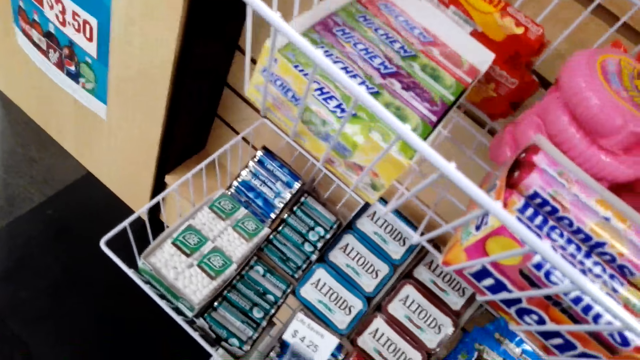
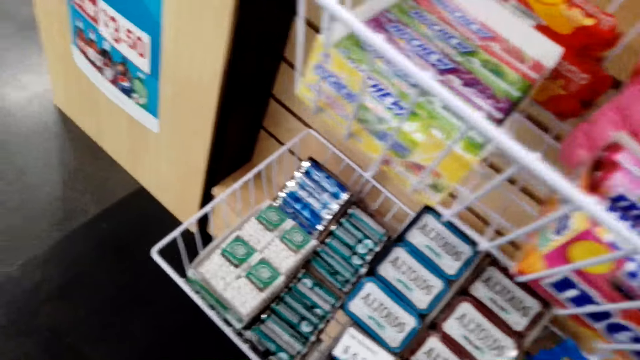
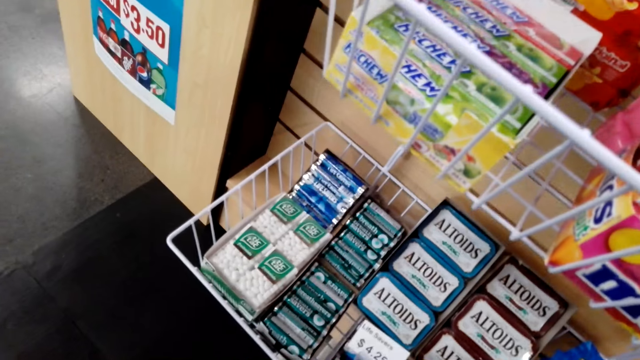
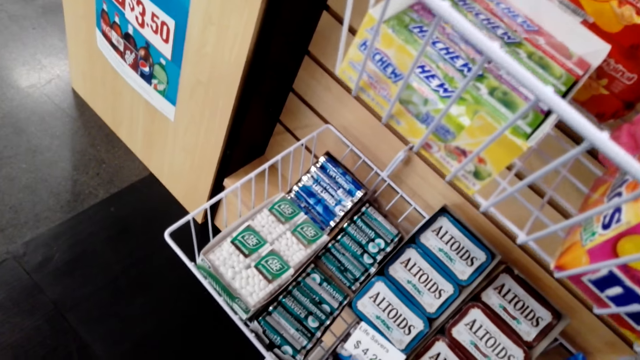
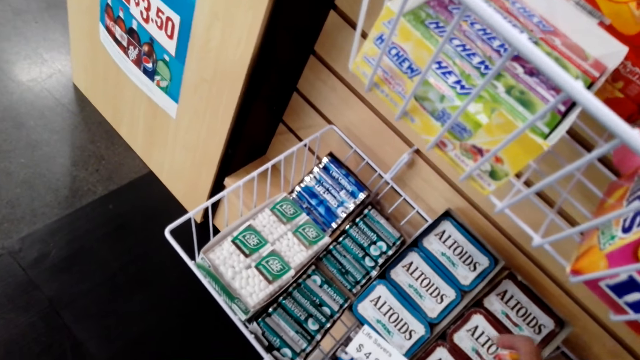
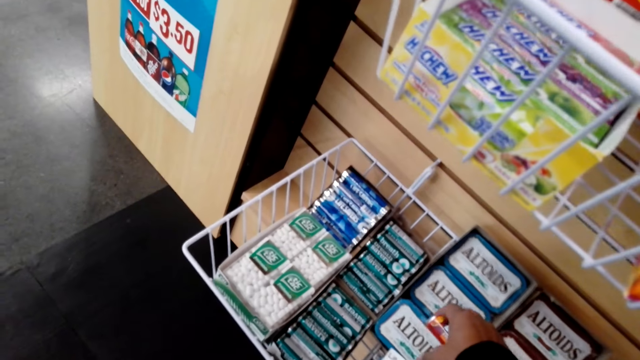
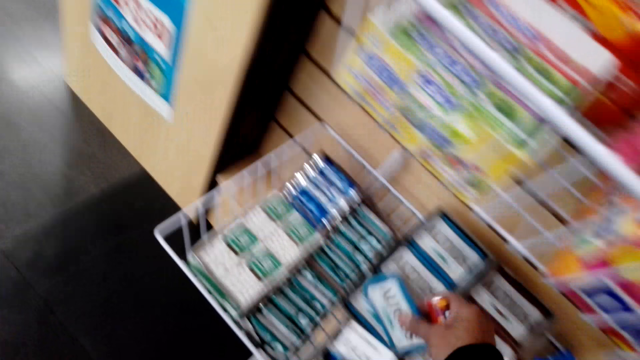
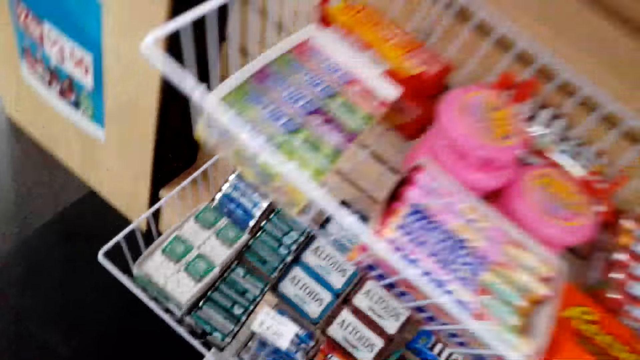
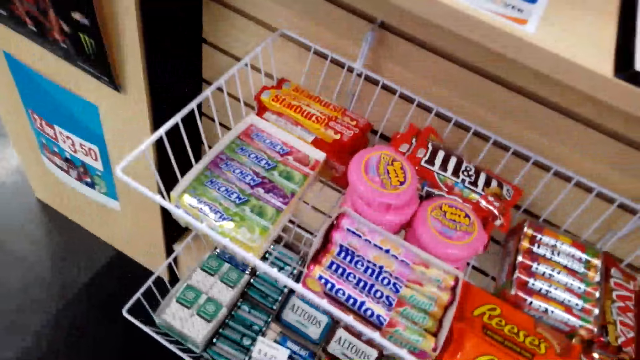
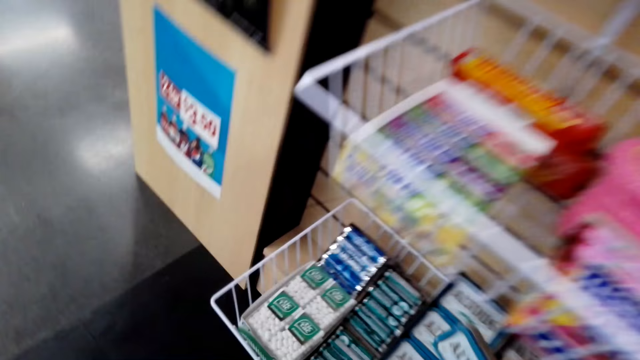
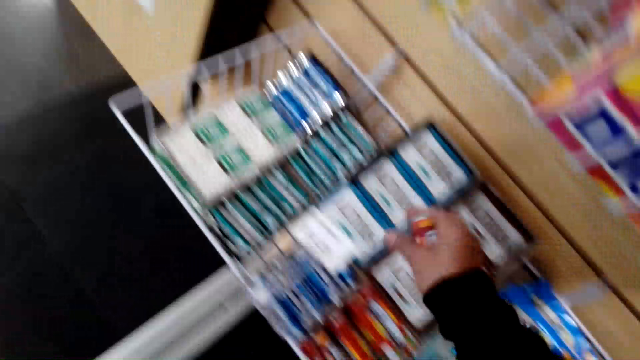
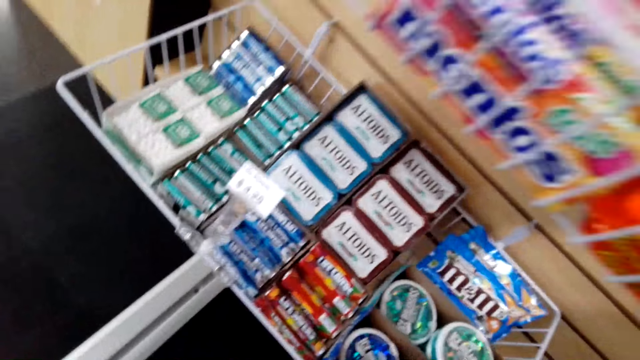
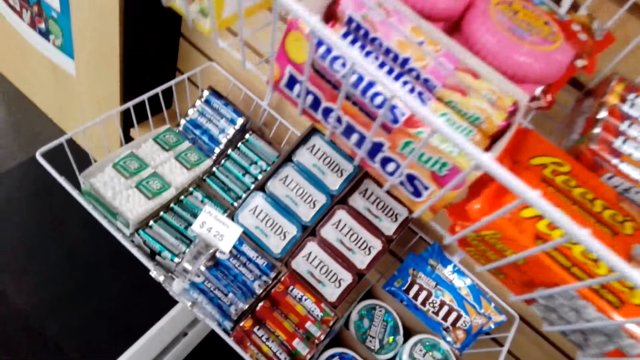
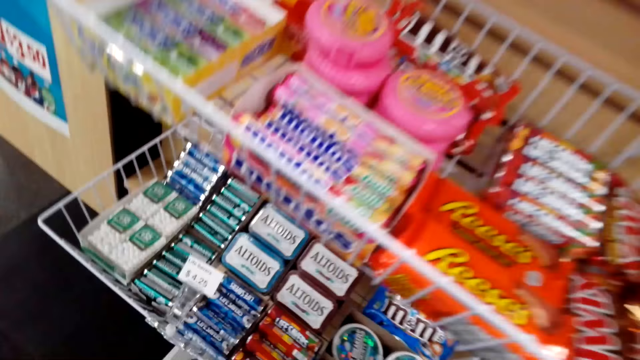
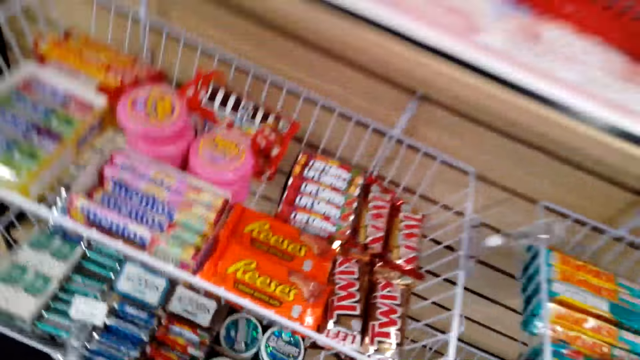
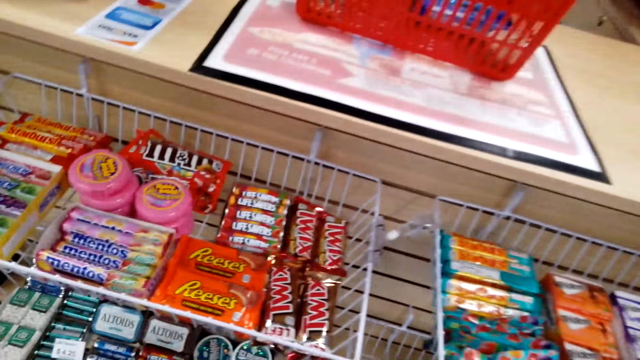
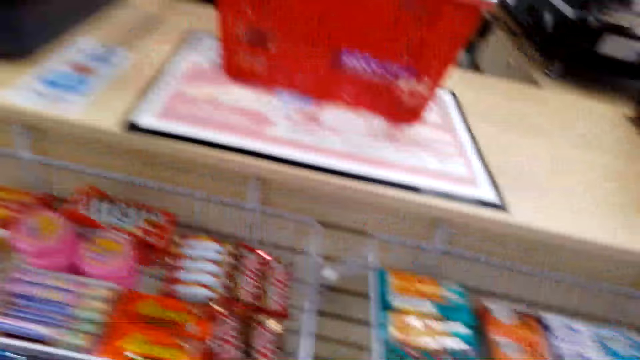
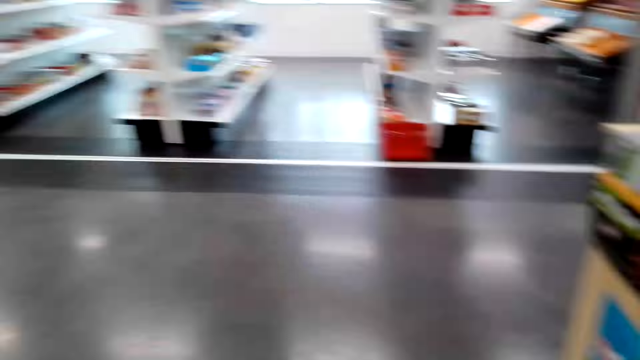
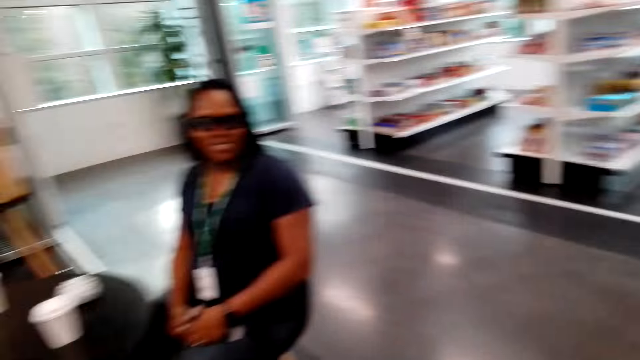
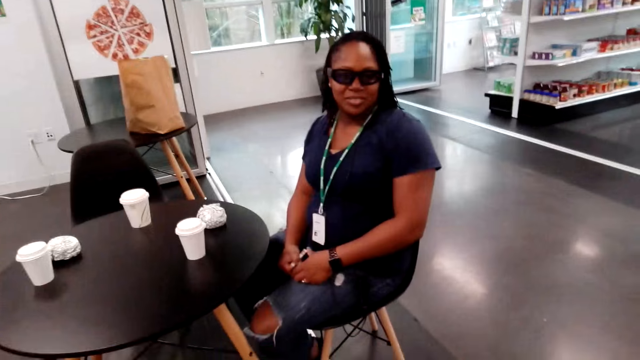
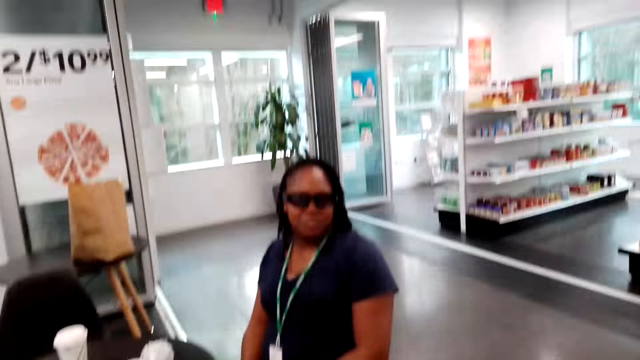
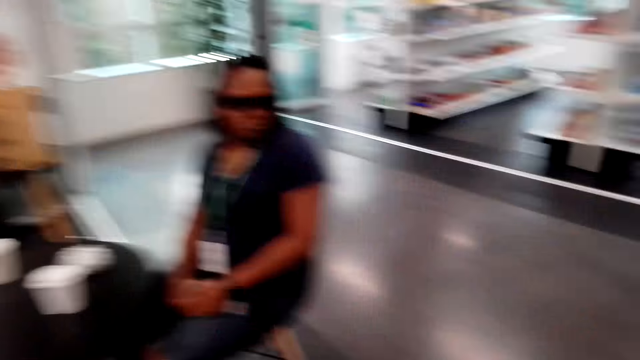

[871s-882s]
The camera wearer picks up an Altoids peppermint. They put the Altoids peppermint in the shelf. They look around.

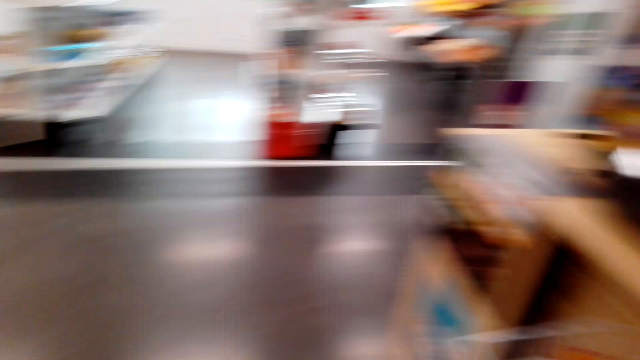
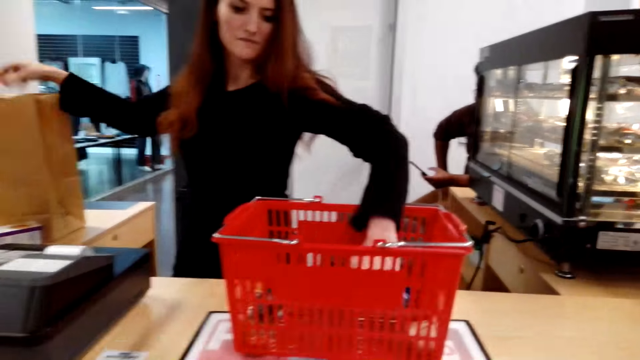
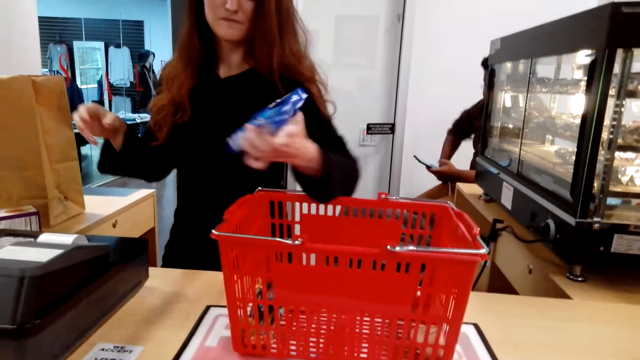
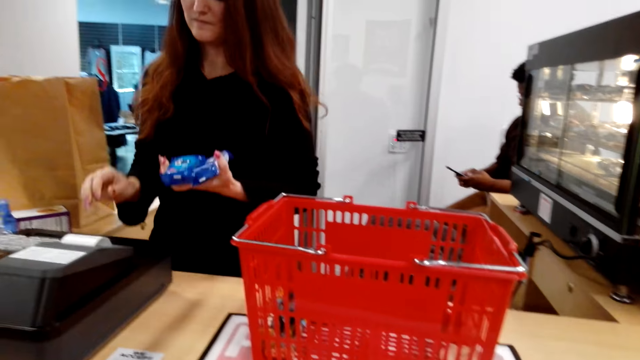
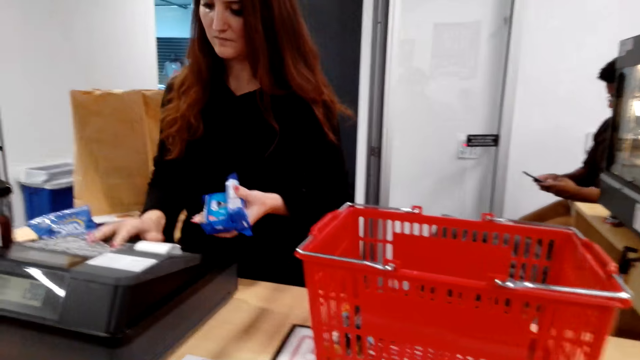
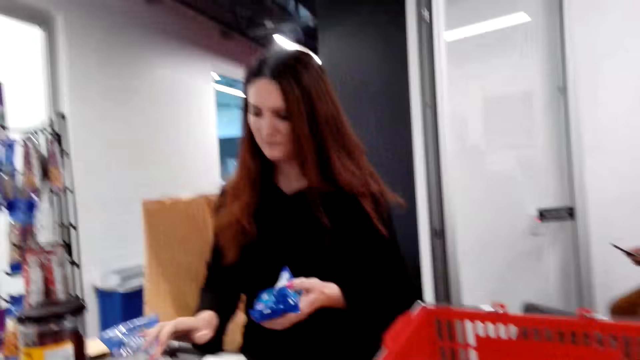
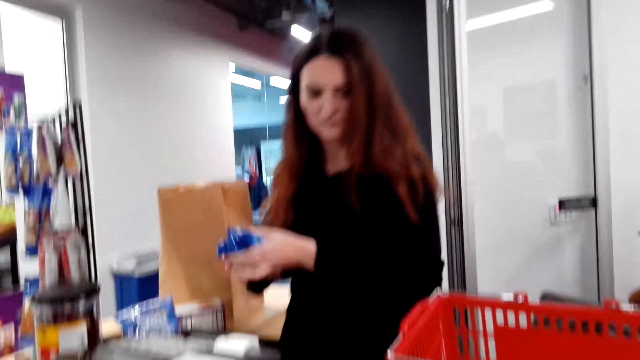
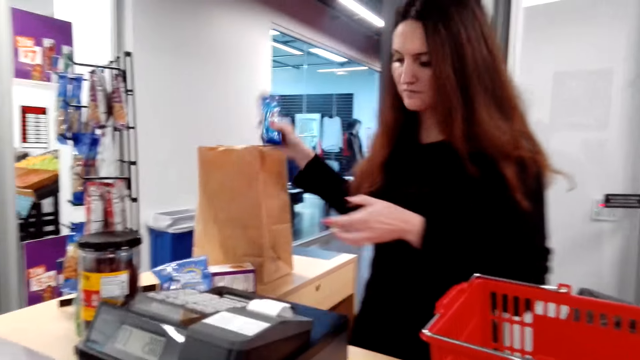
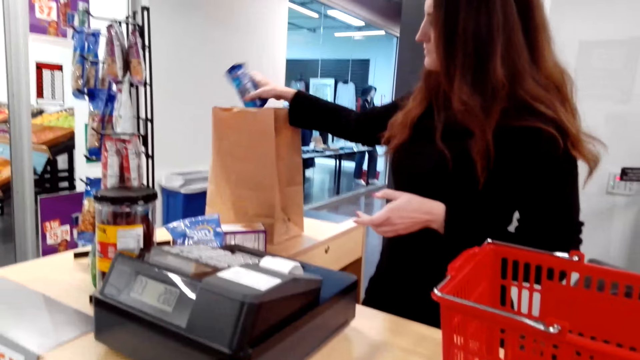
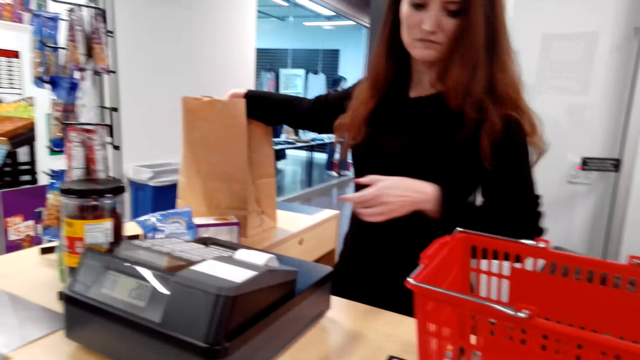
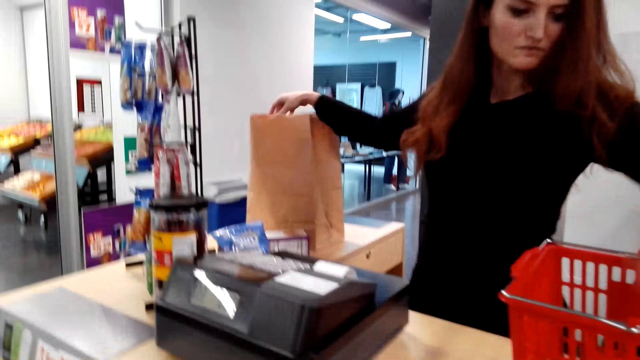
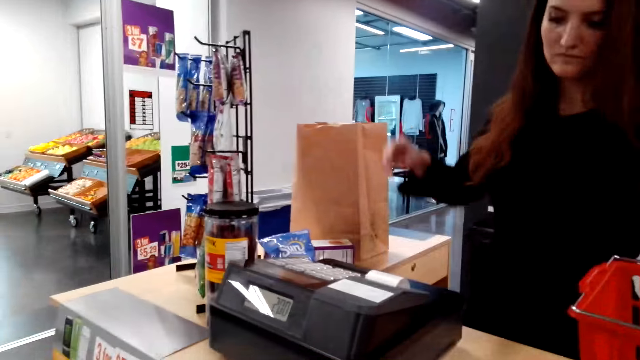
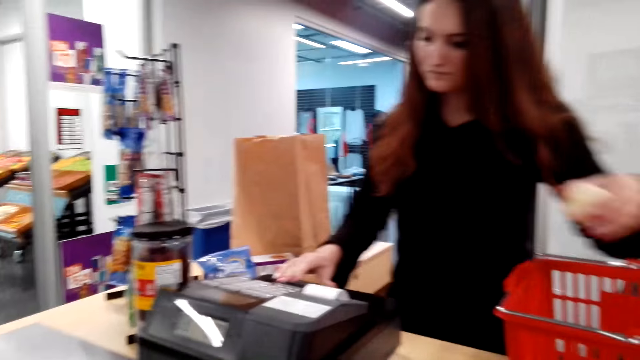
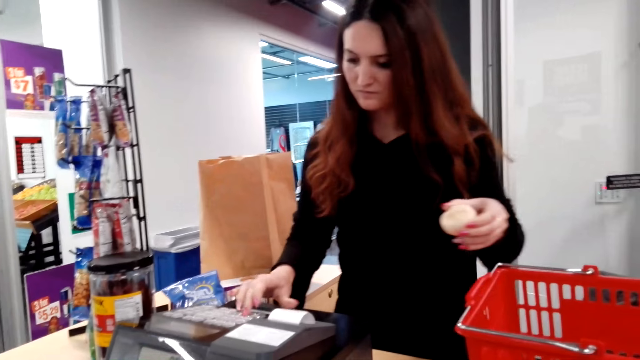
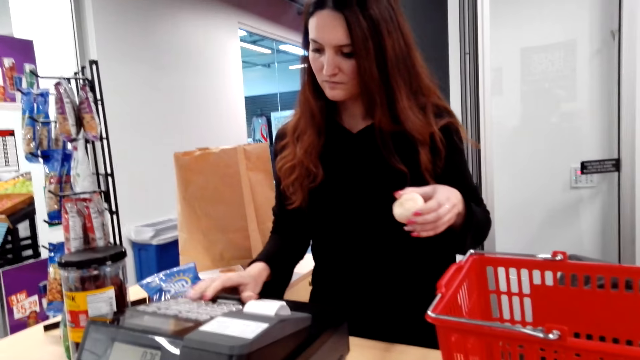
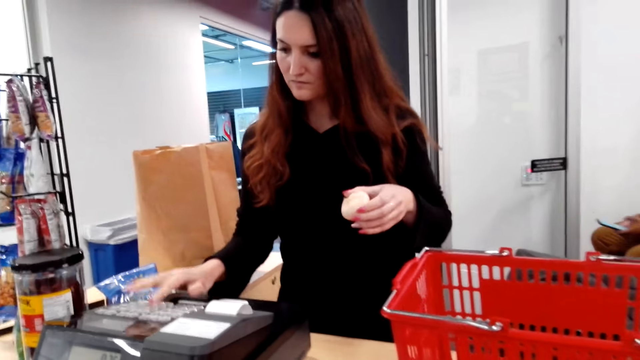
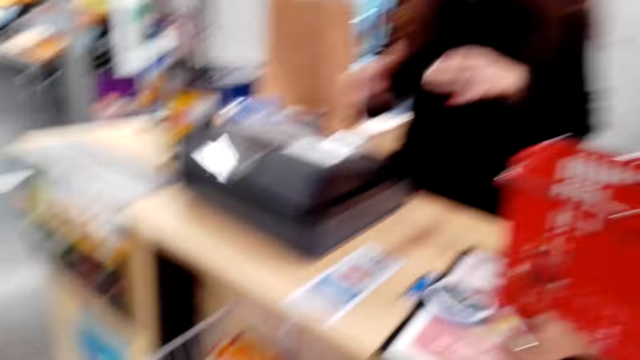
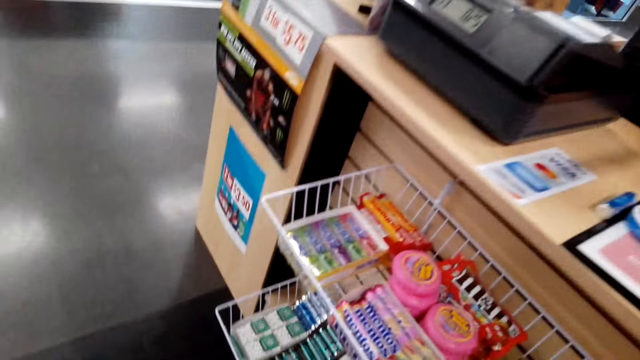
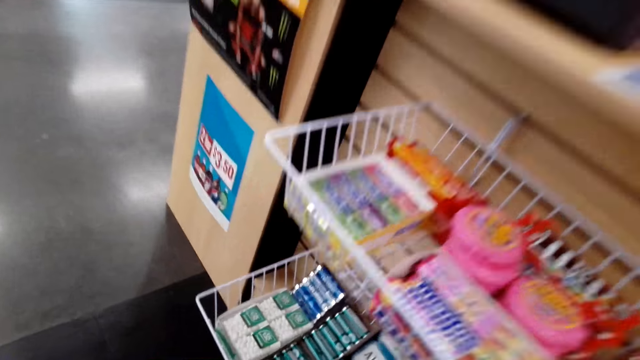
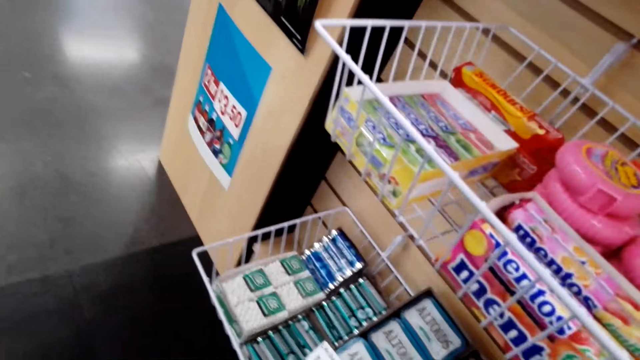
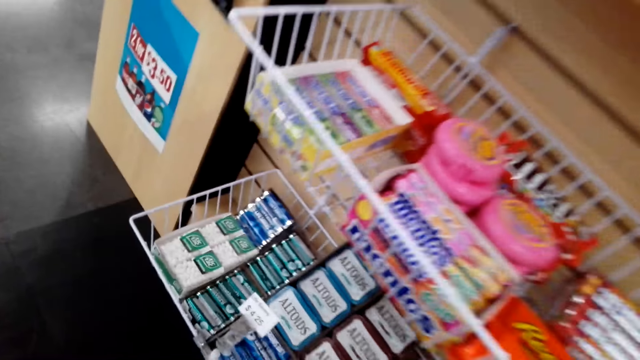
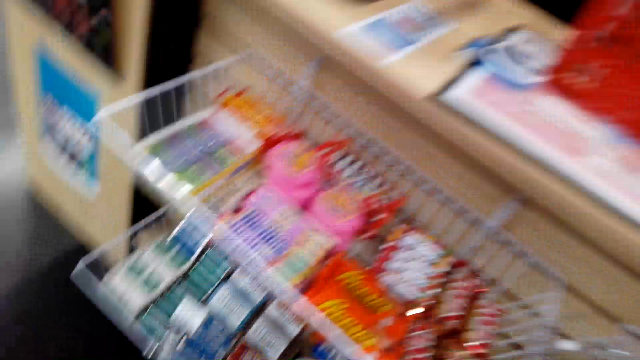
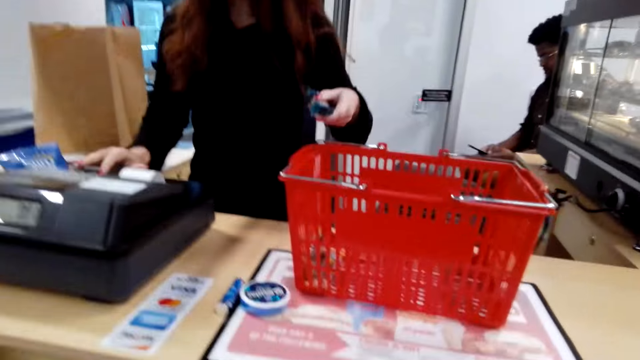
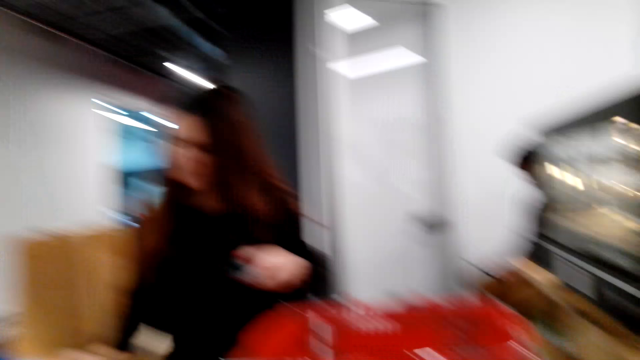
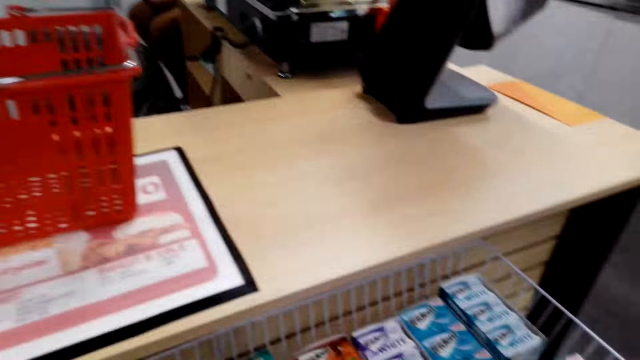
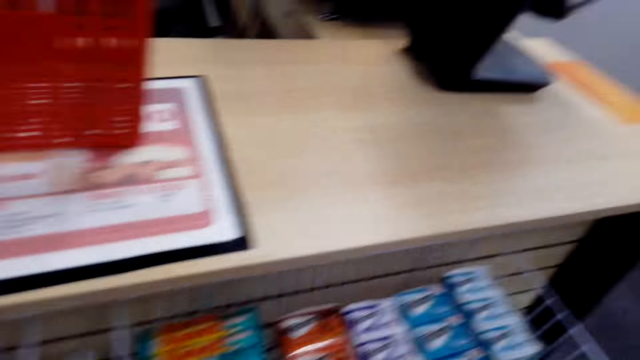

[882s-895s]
A cashier picks up packets of something. The cashier presses the cash register. The cashier puts the packets of something in a brown paper bag. The cashier picks up something. The camera wearer talks. The cashier presses the cash register. The cashier puts something in the brown paper bag. The camera wearer looks around. The cashier presses the cash register.
